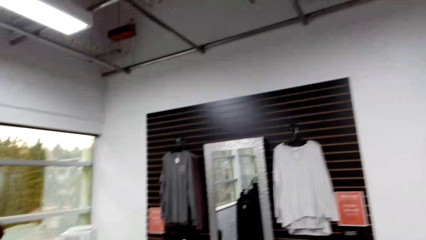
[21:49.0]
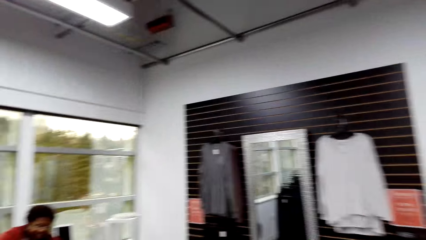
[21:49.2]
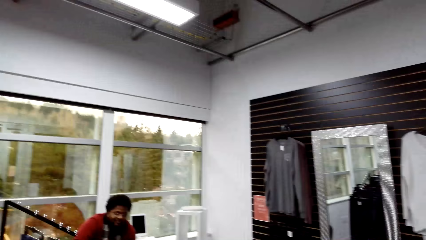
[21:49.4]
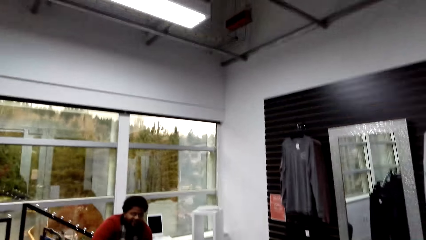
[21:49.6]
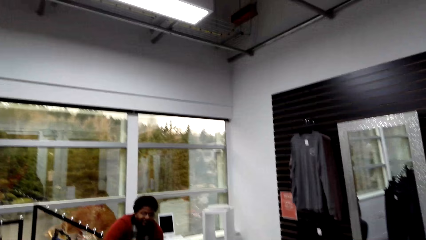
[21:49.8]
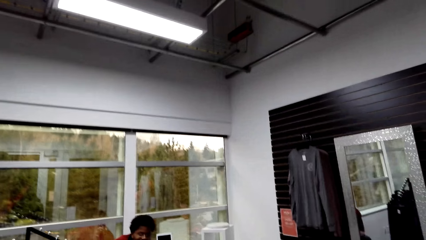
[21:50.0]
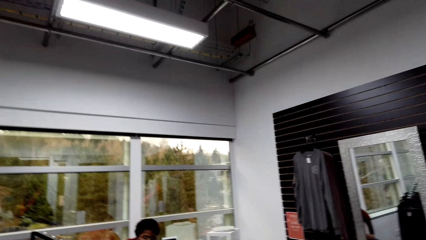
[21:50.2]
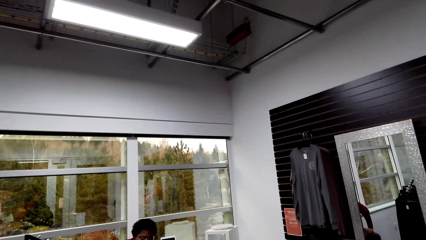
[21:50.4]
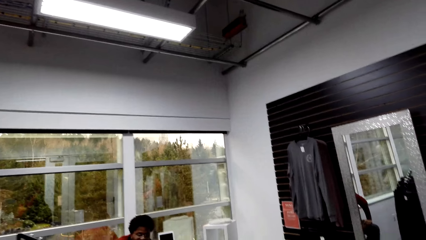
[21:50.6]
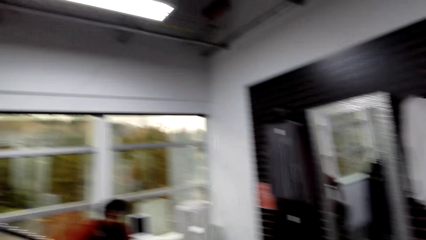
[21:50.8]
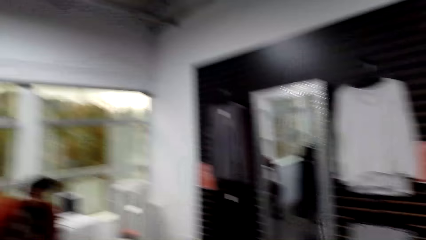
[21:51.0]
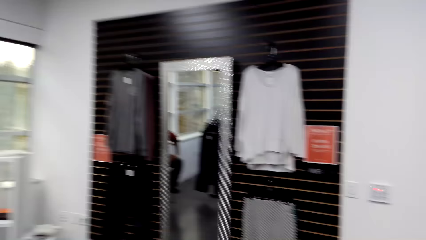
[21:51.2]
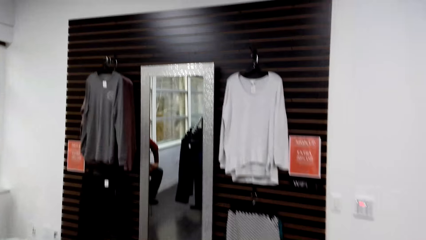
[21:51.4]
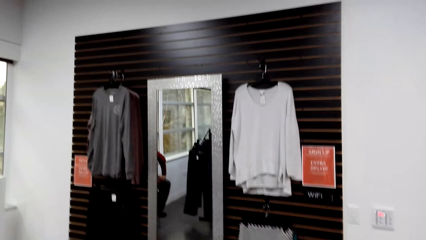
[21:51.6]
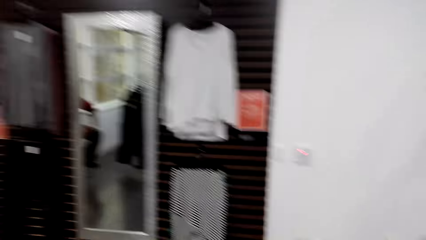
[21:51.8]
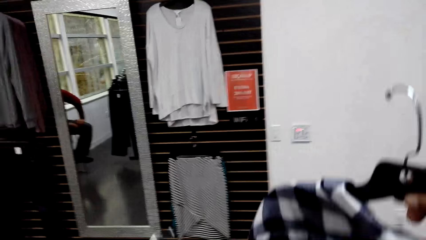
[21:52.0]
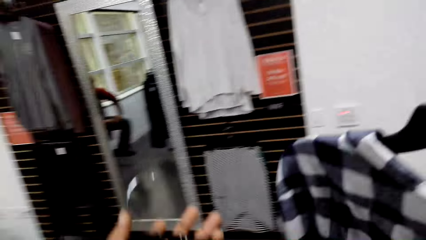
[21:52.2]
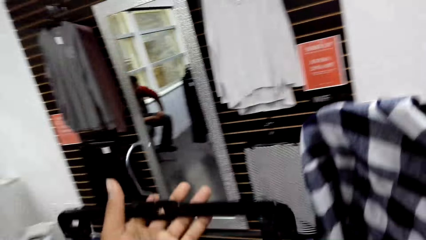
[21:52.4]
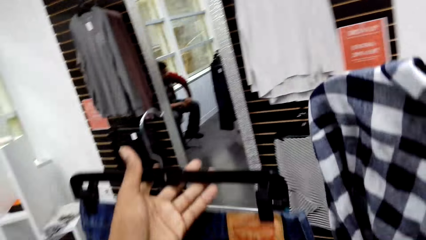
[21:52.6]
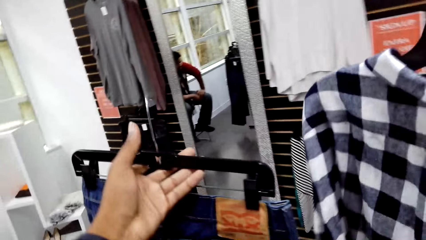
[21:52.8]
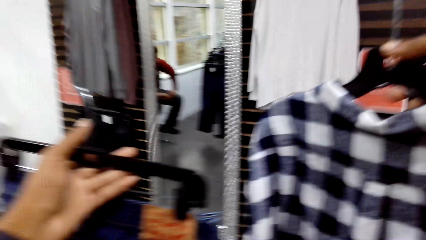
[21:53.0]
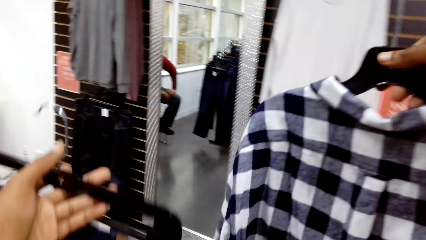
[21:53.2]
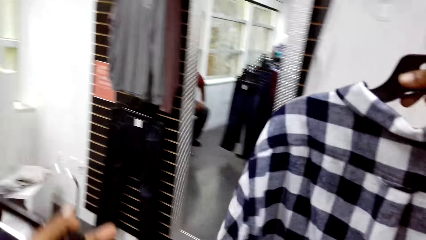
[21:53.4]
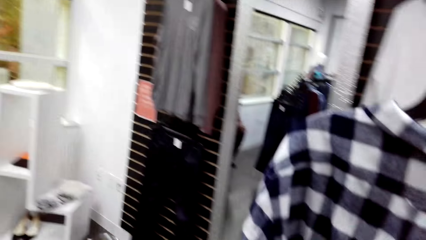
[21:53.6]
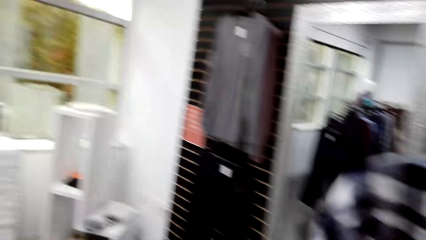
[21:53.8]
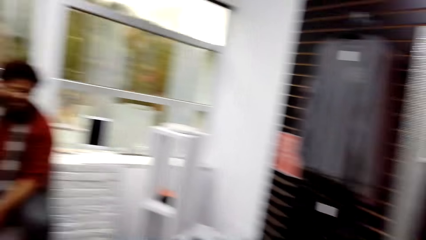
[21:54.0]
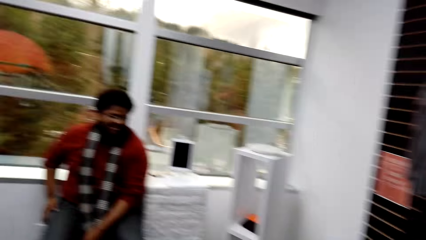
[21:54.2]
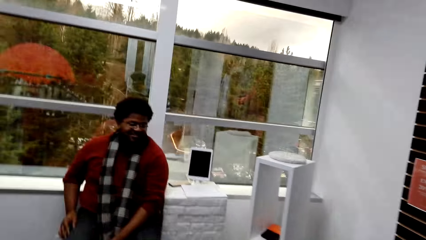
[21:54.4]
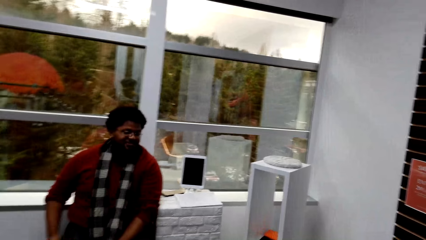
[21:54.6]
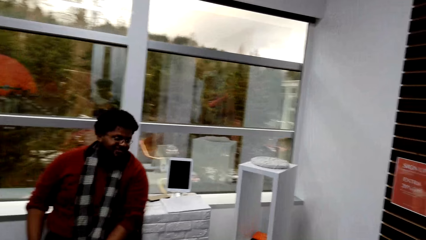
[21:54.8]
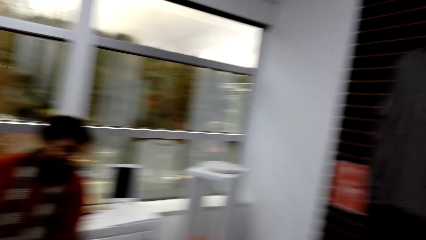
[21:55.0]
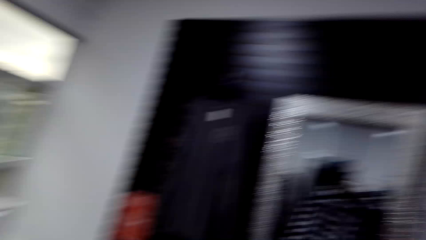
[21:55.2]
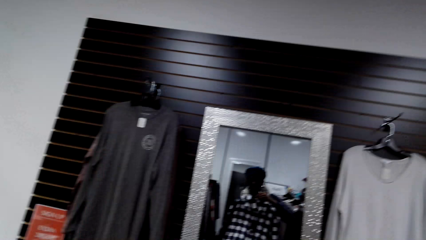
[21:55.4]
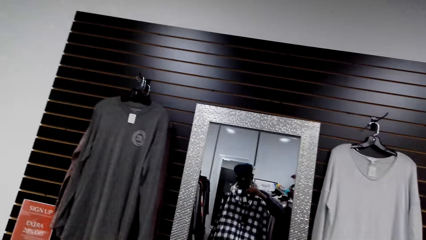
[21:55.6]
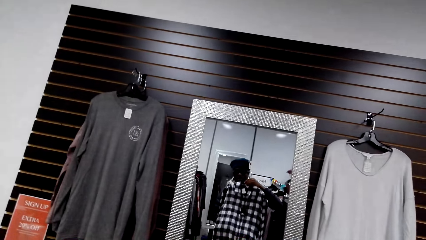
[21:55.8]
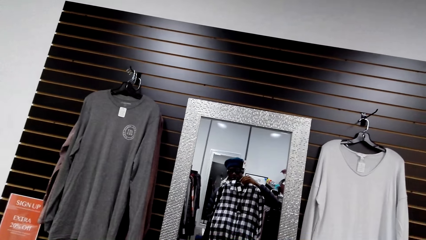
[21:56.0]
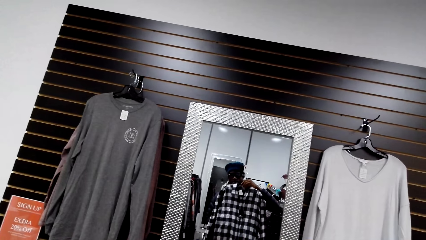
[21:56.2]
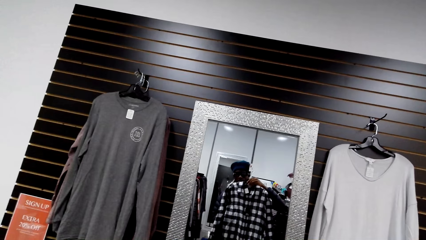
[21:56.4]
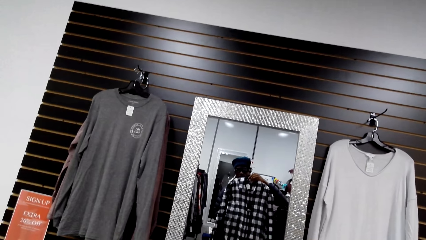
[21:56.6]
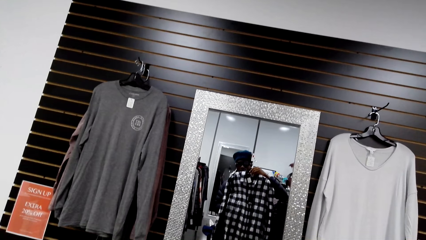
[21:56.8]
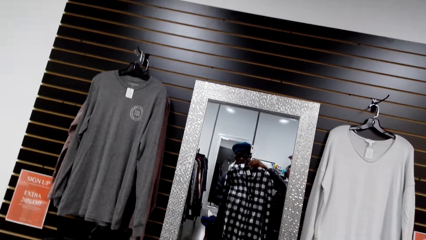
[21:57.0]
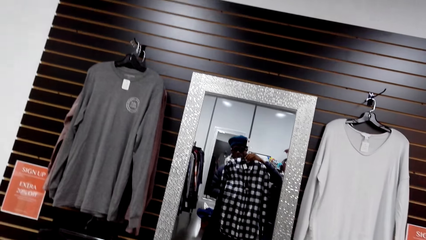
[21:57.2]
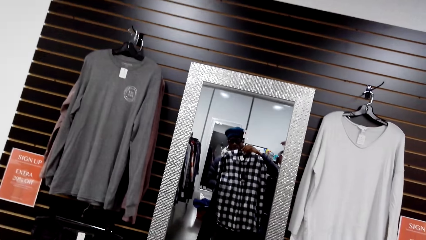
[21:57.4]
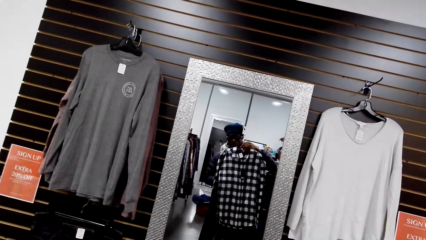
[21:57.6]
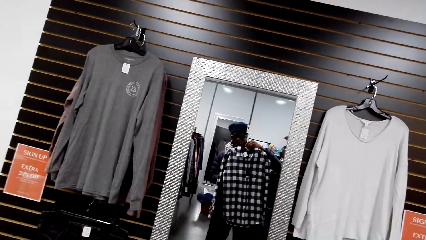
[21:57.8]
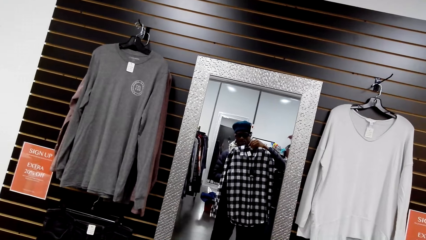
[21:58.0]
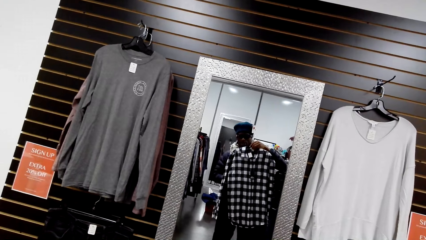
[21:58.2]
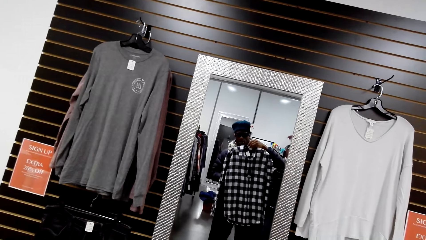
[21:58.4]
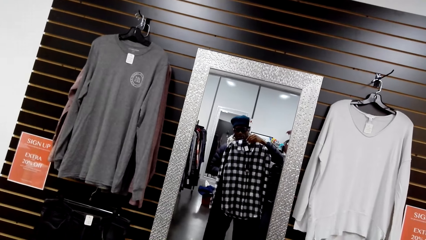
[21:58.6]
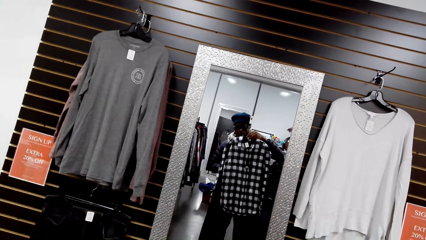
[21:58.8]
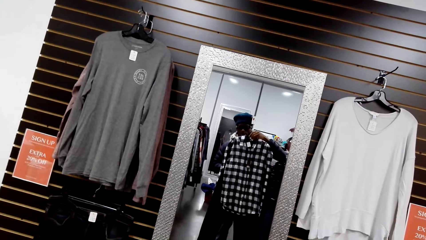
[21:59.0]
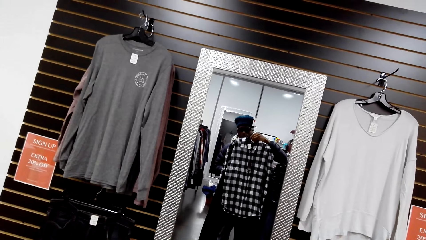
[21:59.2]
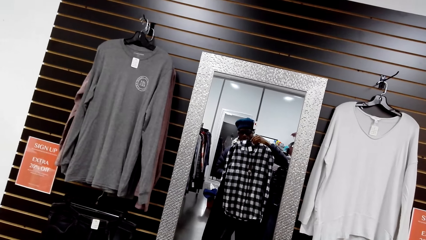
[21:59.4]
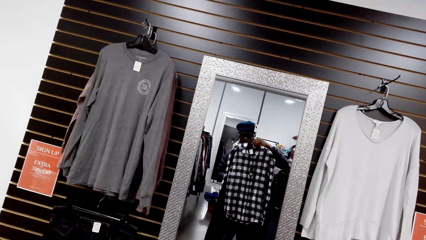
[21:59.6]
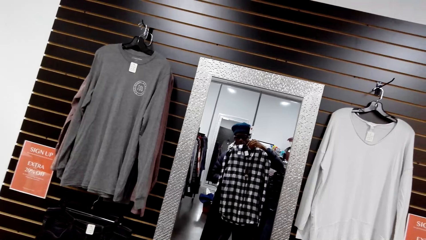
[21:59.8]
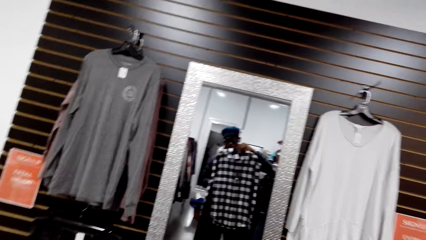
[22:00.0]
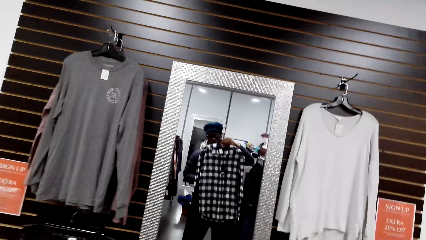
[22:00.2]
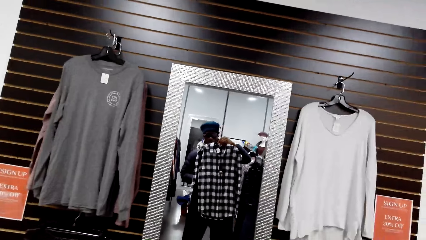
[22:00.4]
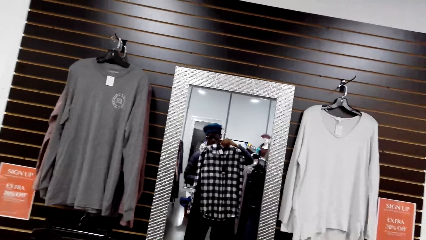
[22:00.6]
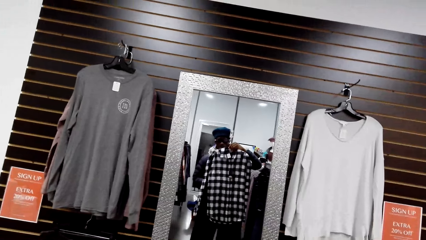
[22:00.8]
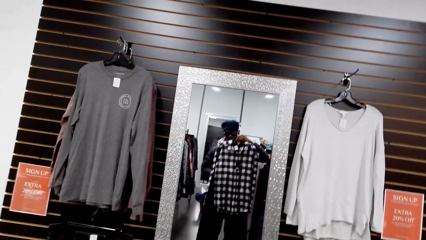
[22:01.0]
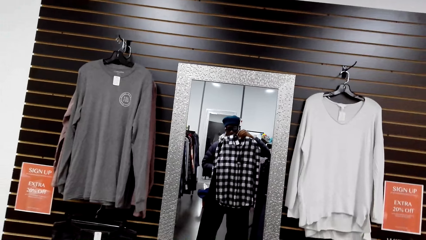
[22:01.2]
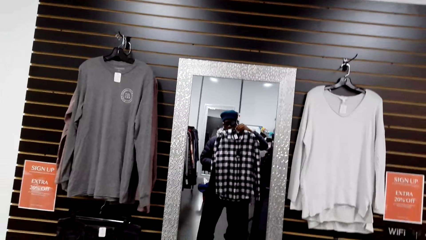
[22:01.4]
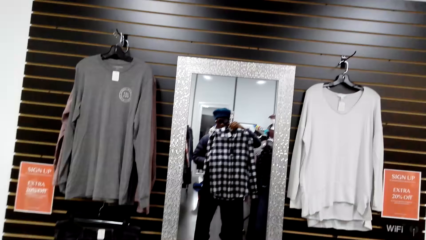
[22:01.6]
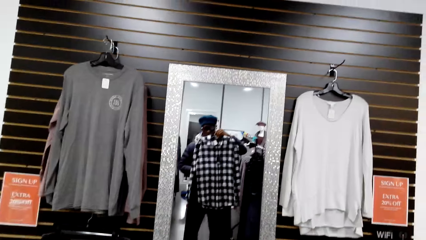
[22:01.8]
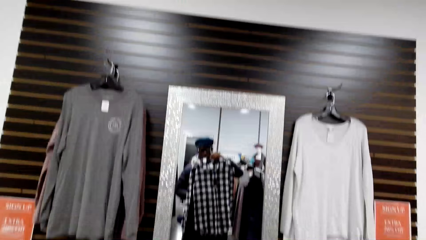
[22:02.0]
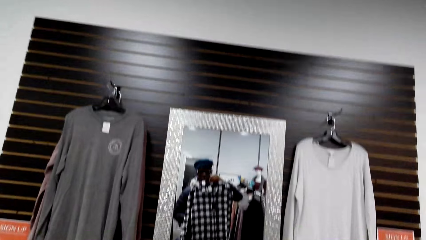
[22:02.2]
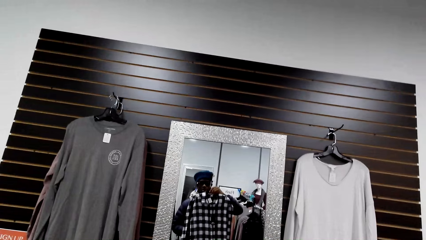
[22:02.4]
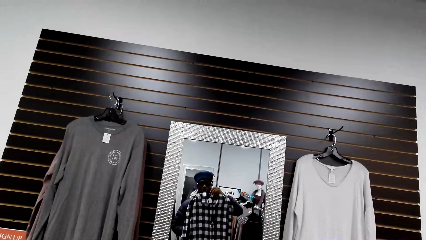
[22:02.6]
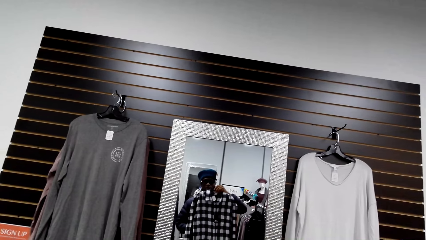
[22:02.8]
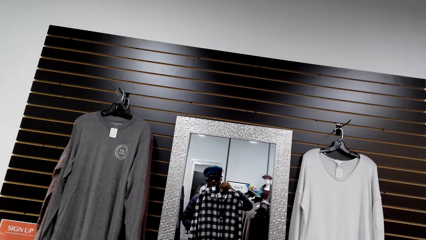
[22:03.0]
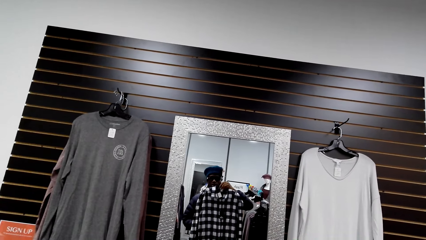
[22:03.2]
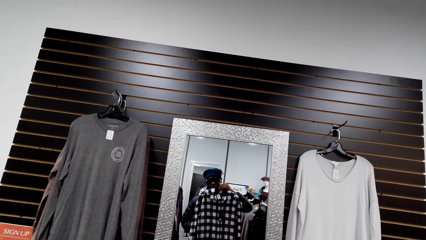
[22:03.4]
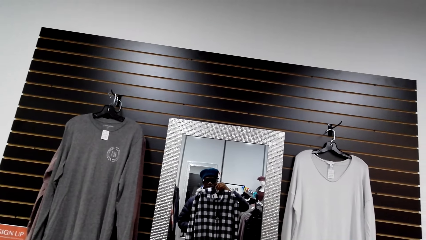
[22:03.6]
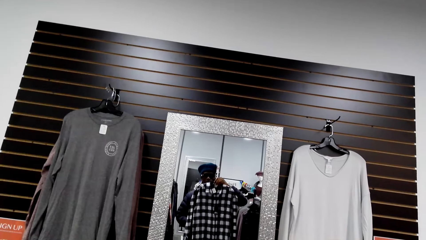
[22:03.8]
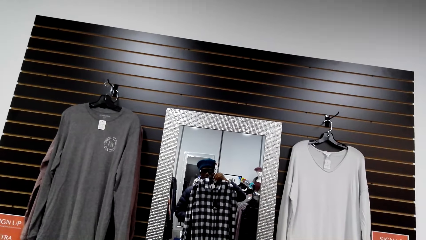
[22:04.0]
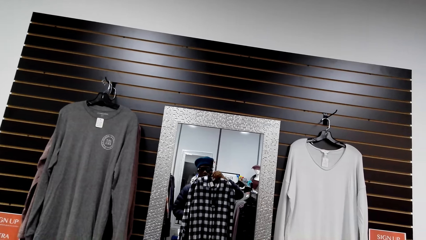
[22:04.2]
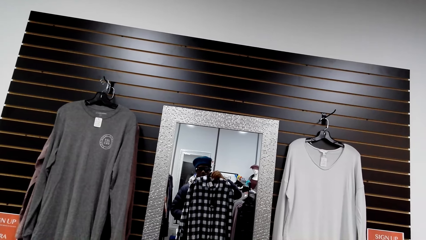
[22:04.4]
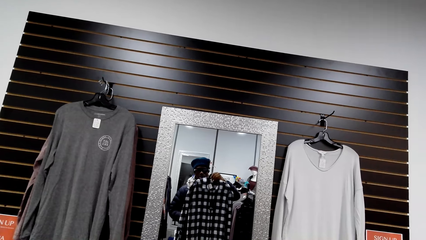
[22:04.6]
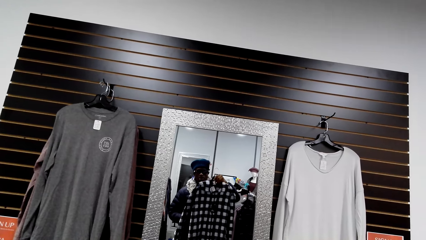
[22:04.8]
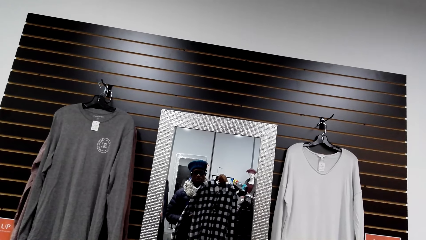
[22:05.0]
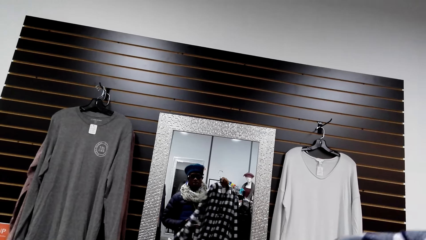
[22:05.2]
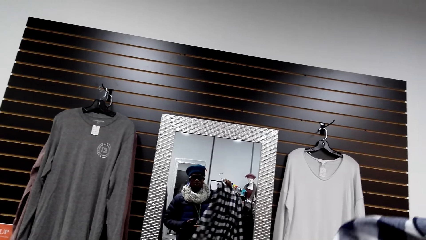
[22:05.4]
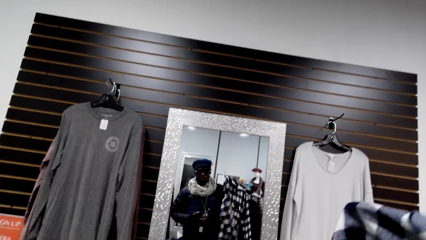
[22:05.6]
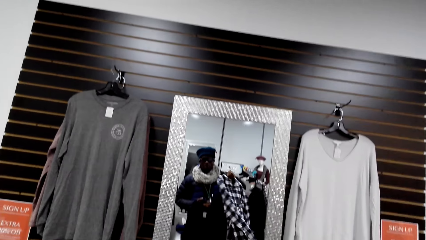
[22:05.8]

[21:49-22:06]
The camera wearer carries clothes. They walk around. They try a shirt on the mirror.
